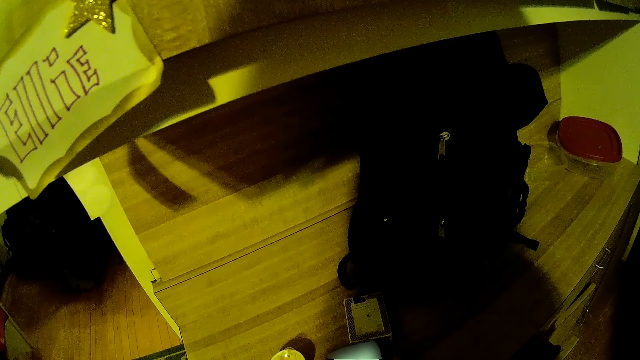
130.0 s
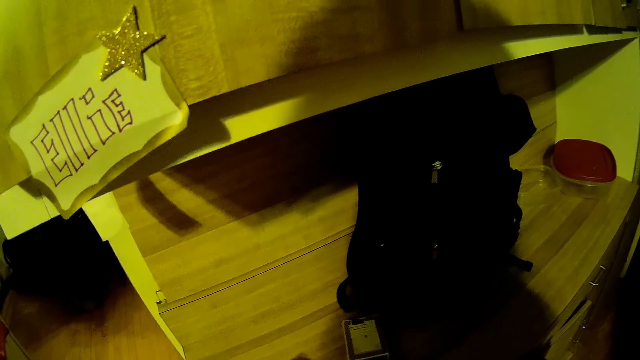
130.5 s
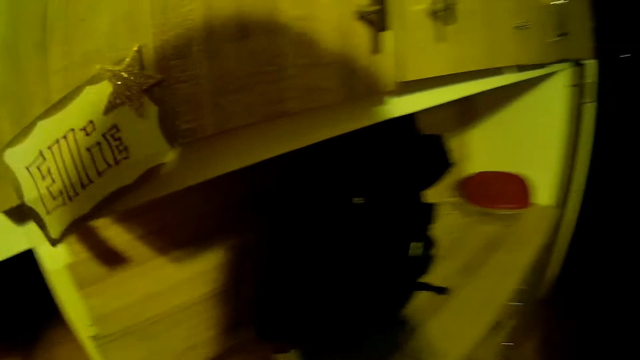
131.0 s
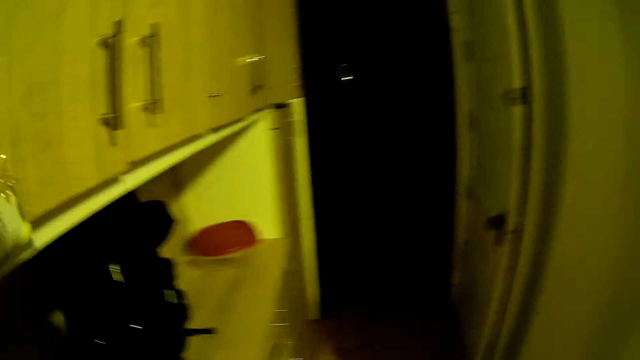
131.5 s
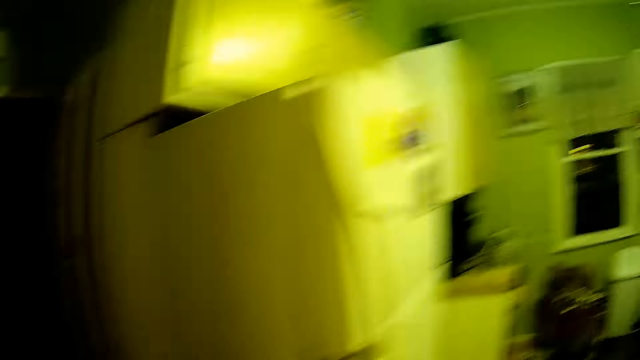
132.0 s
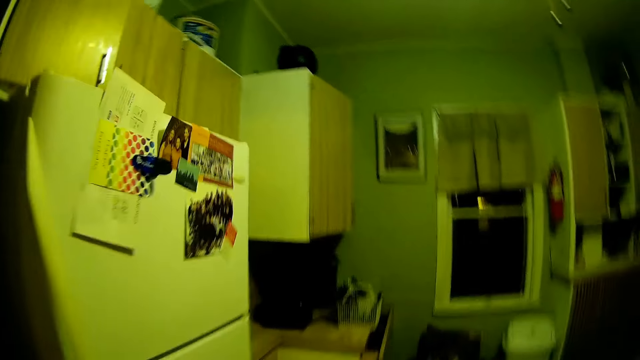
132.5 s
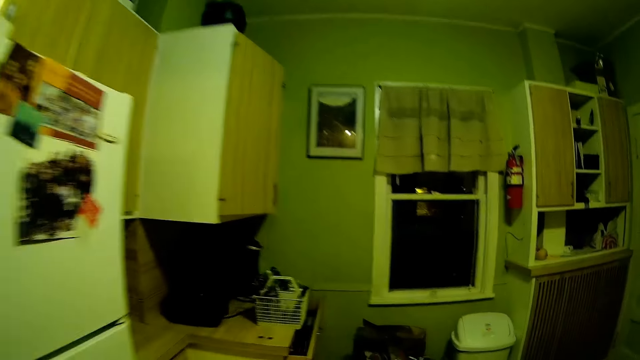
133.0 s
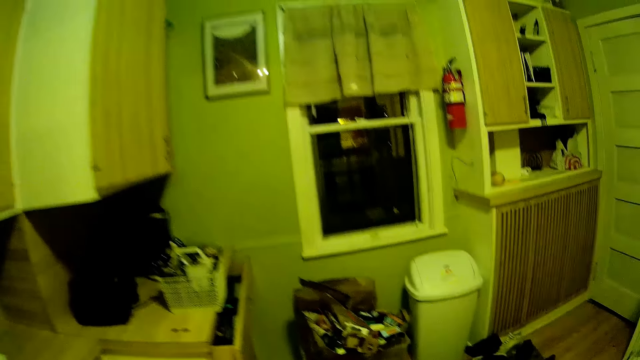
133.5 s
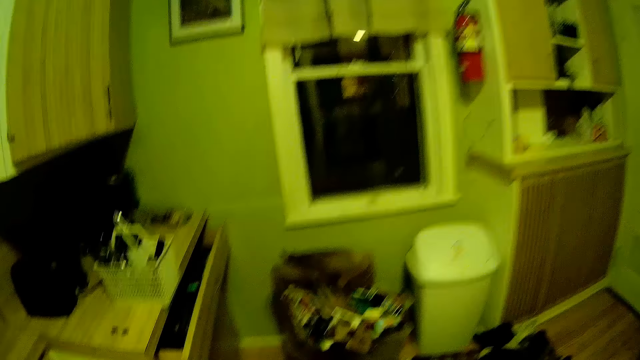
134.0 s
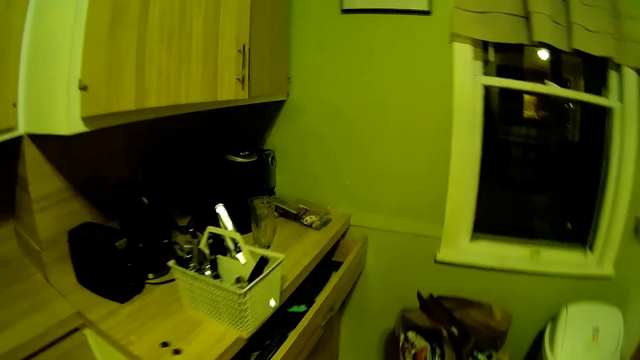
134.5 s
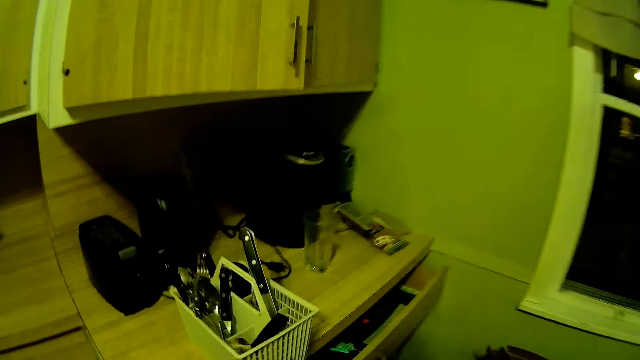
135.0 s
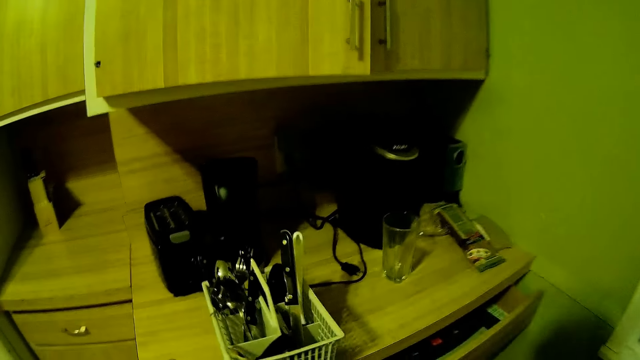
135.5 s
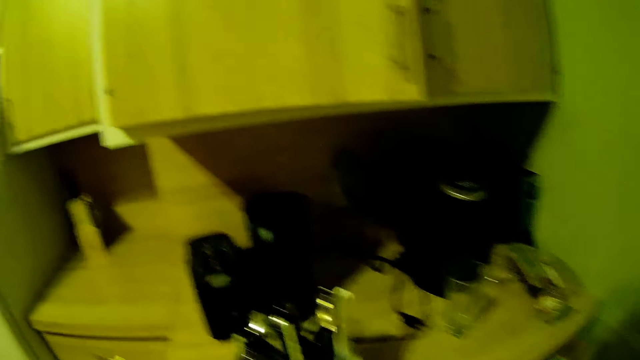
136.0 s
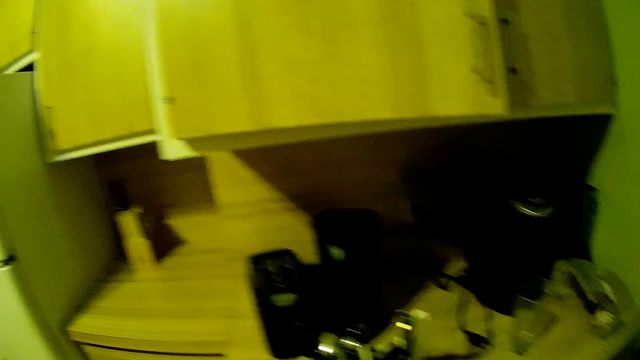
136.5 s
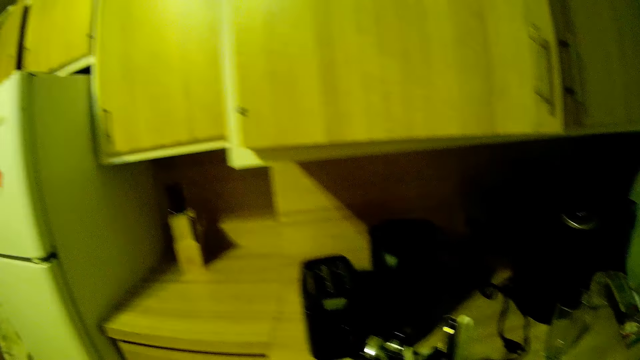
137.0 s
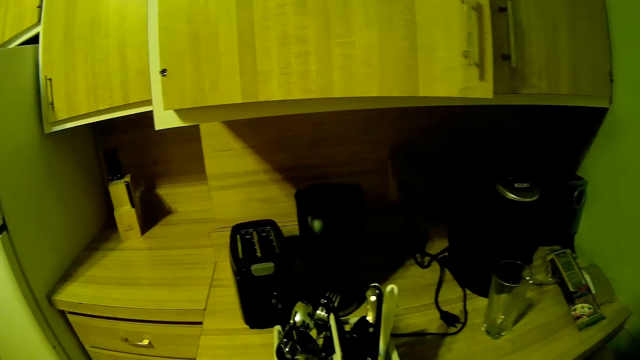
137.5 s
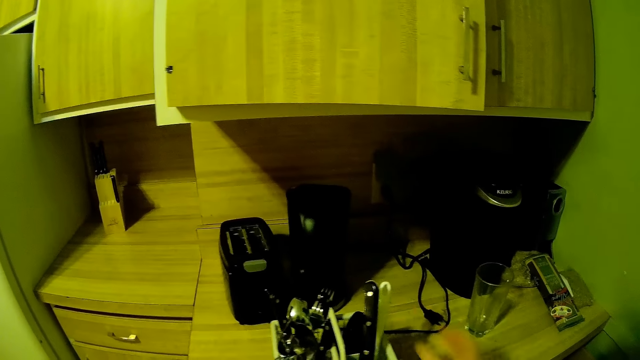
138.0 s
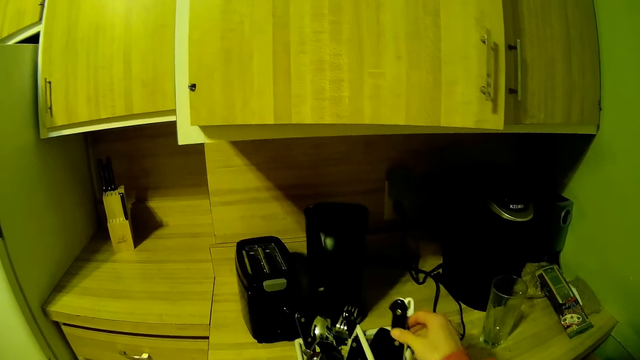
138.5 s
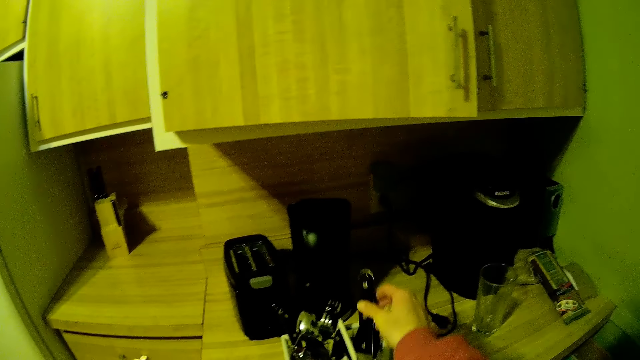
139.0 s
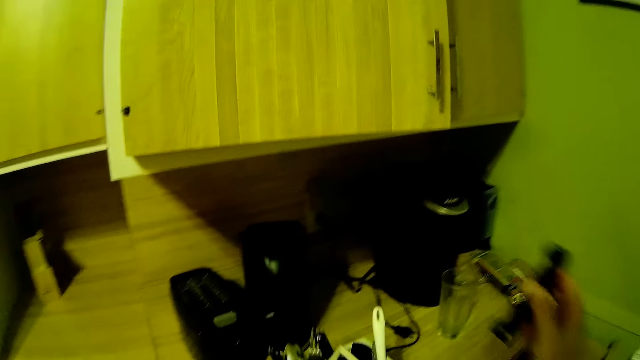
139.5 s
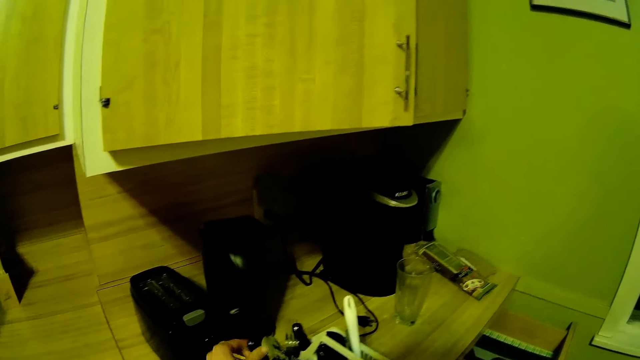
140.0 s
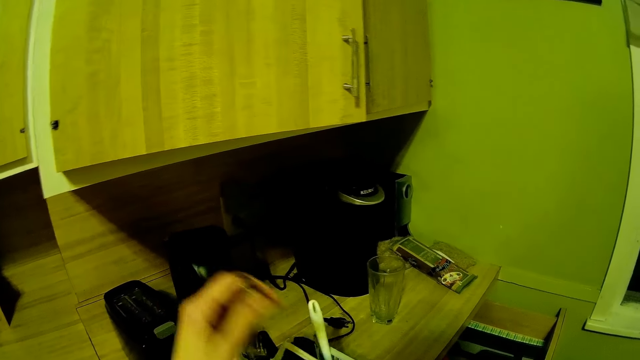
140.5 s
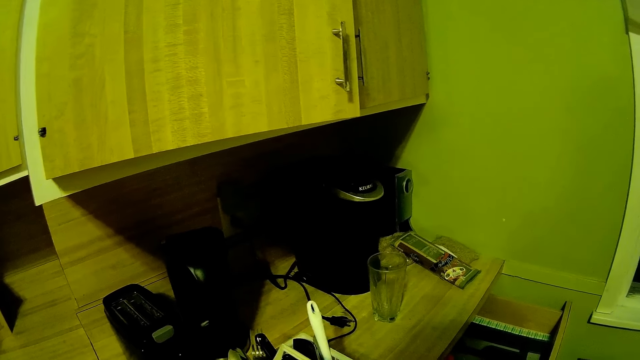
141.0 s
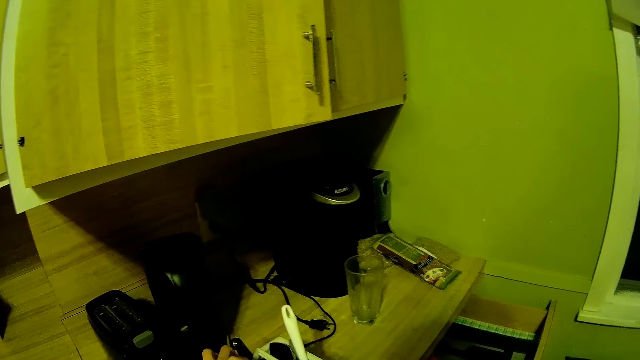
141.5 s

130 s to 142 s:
The camera wearer walks around. She picks up a knife from a rack with her right hand.

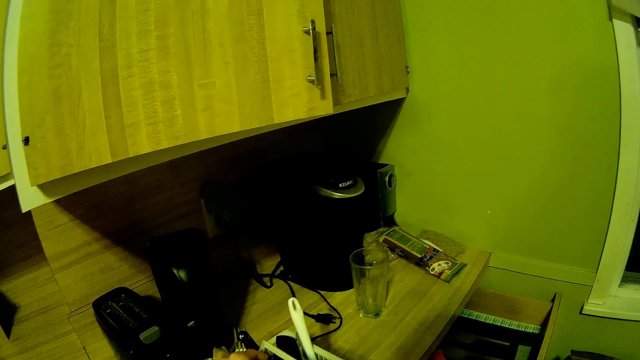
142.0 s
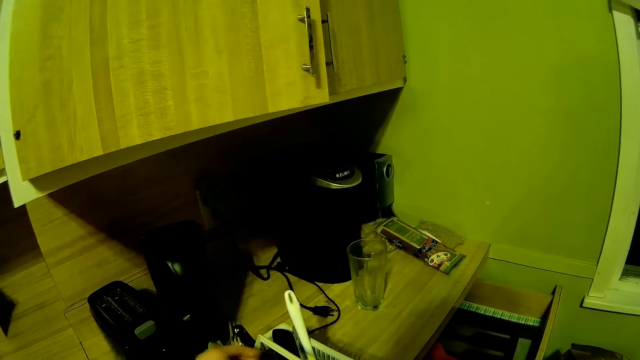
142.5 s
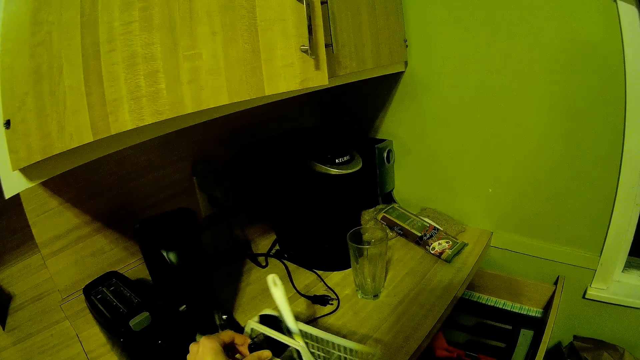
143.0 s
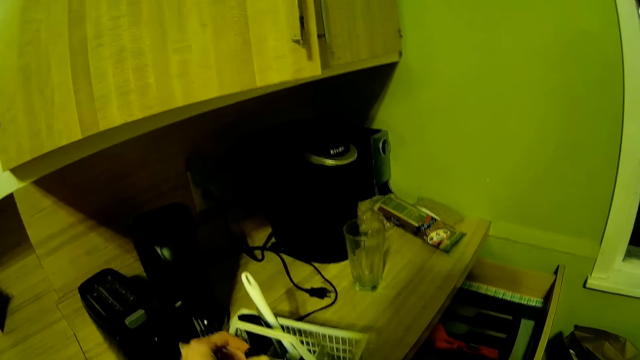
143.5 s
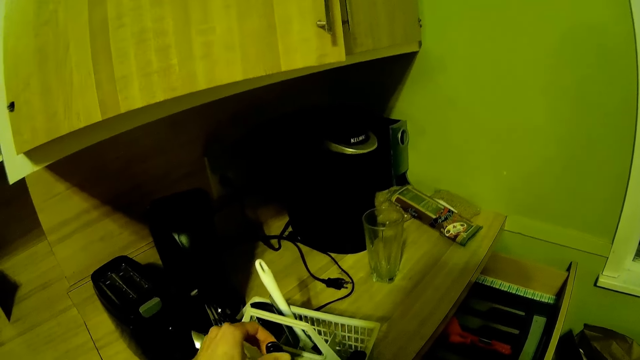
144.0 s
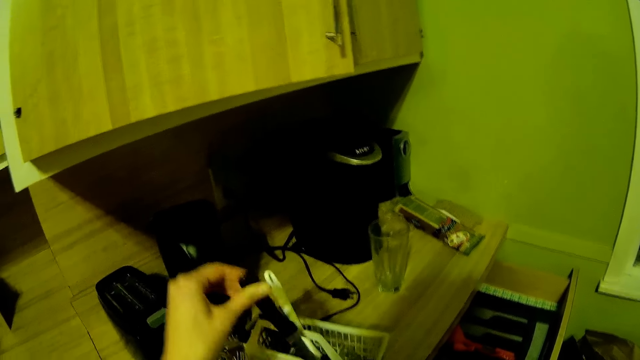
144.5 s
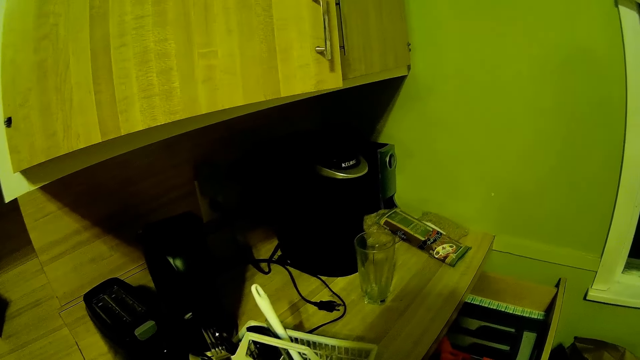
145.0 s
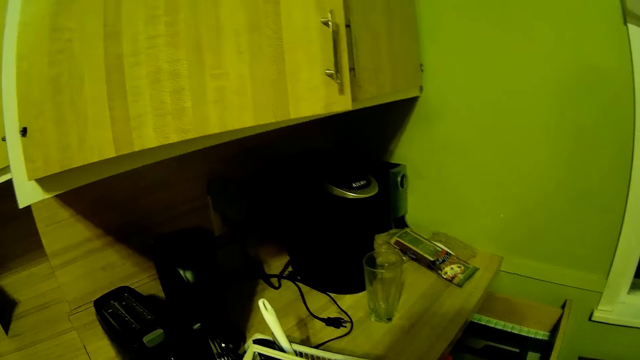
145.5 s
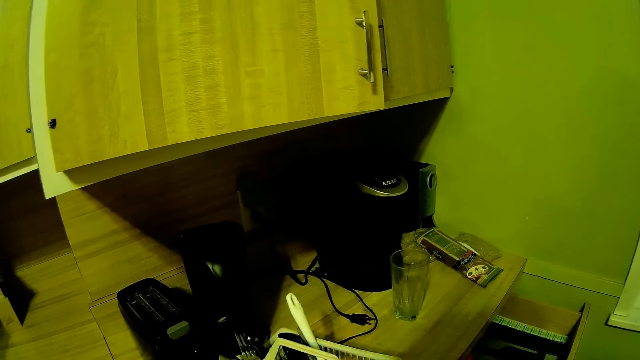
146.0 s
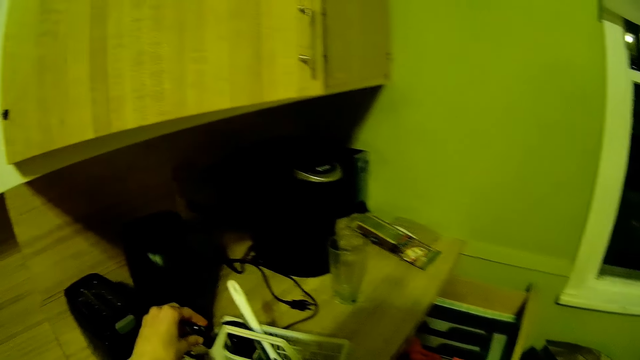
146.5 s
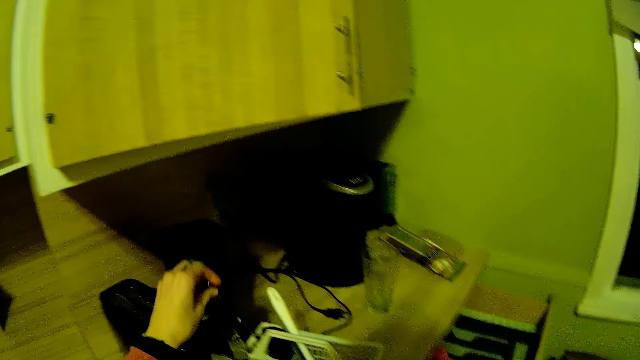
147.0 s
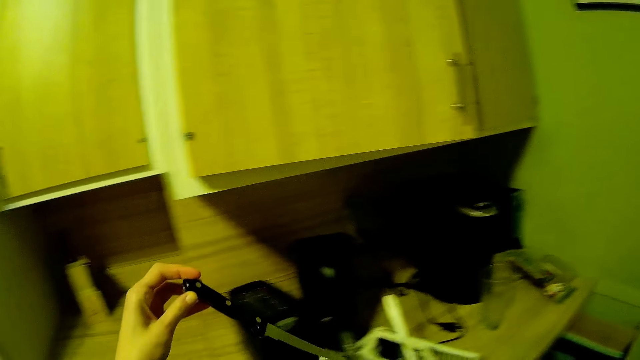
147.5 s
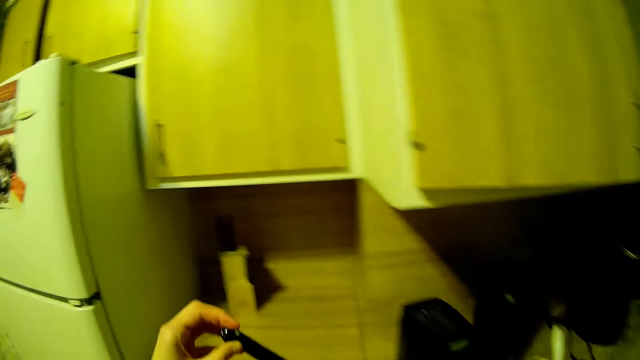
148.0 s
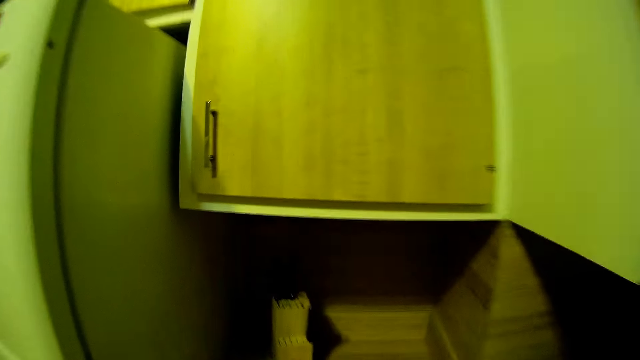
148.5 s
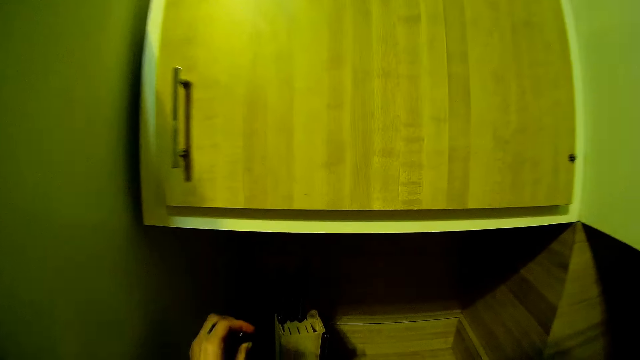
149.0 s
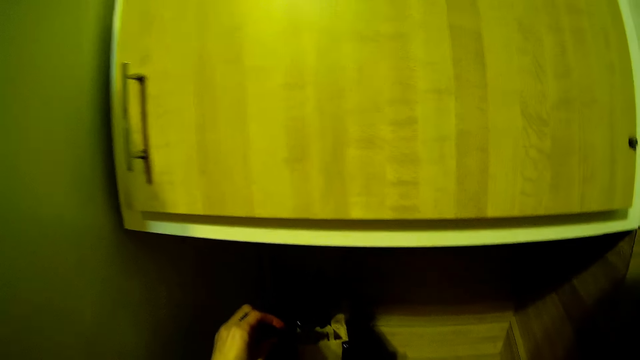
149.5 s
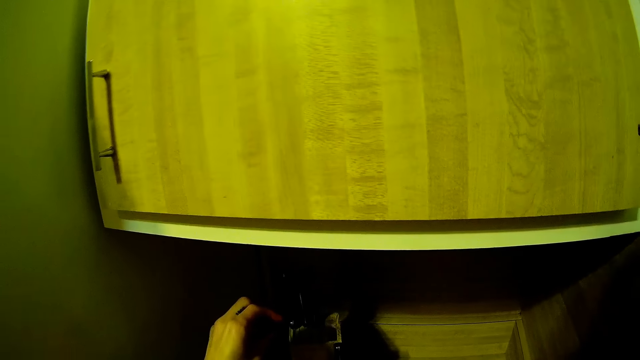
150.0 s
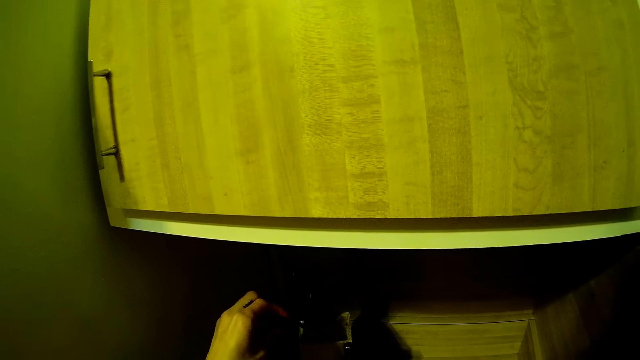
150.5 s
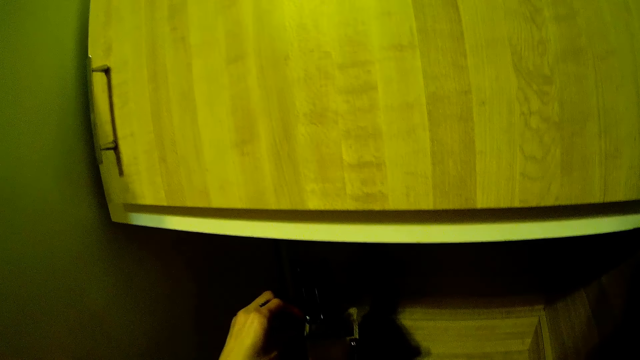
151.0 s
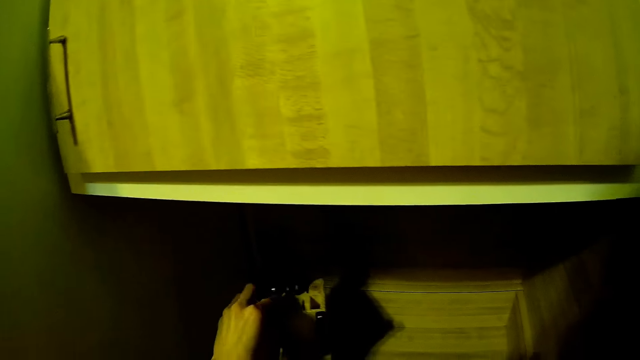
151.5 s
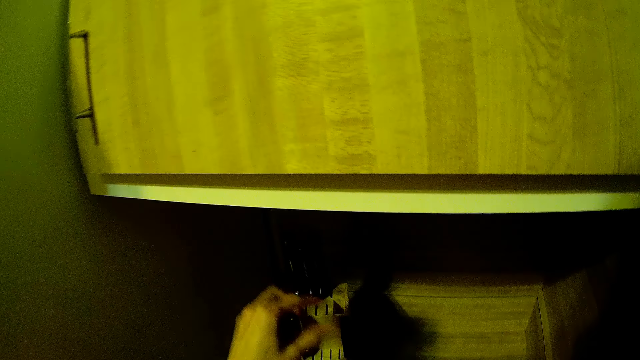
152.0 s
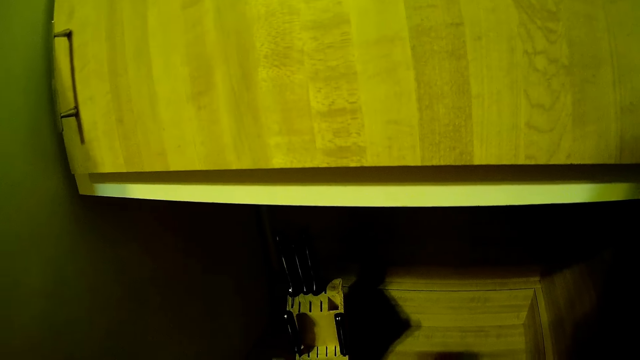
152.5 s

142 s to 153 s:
The camera wearer picks up a knife from the rack with her left hand. She picks up a knife from the rack with her left hand again. She puts a knife into the knife rack with her left hand.
